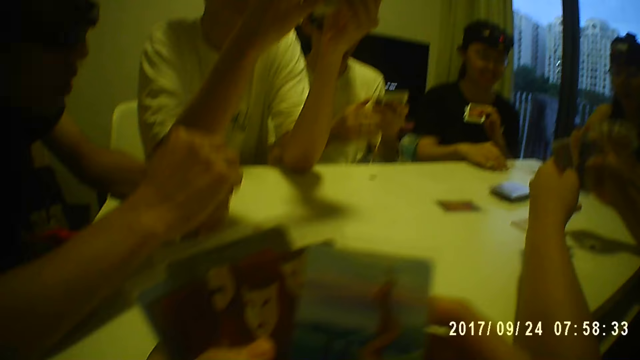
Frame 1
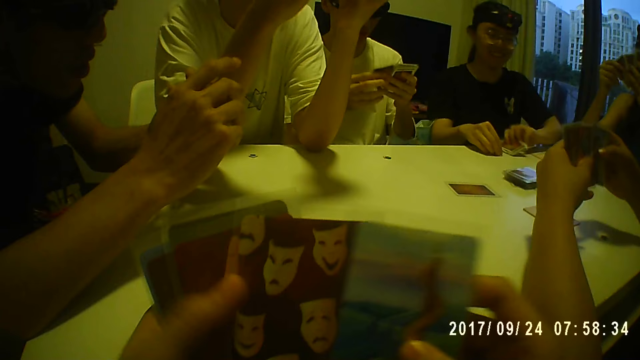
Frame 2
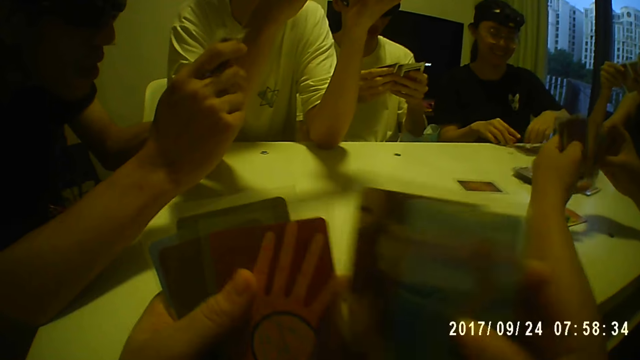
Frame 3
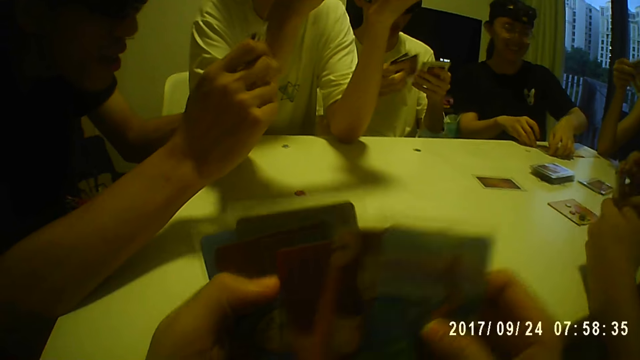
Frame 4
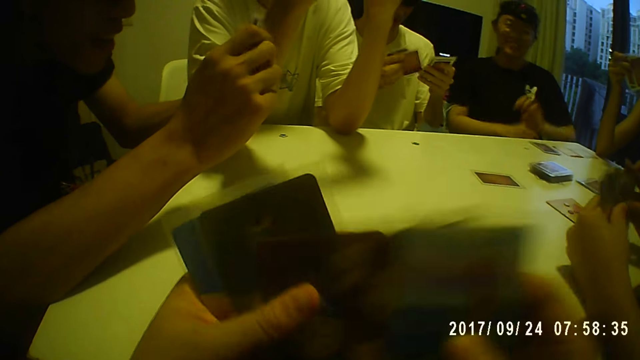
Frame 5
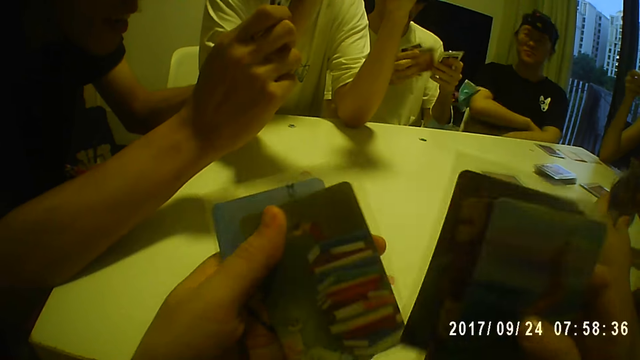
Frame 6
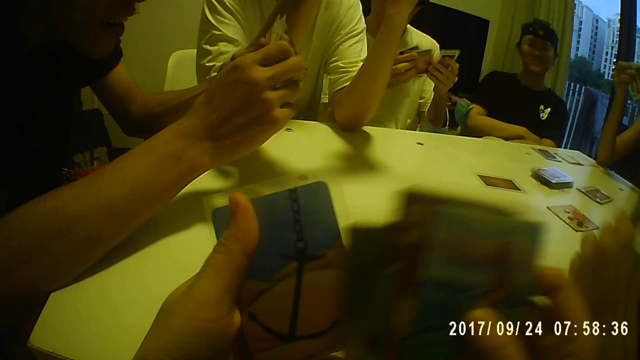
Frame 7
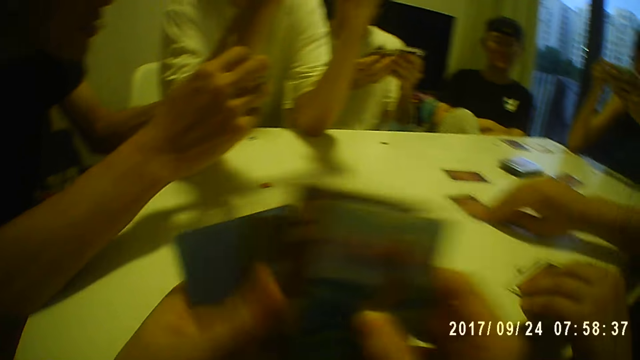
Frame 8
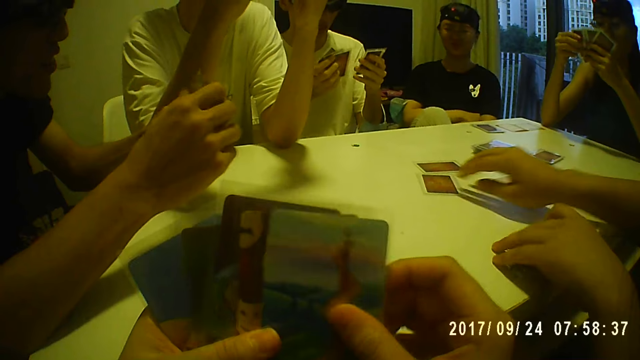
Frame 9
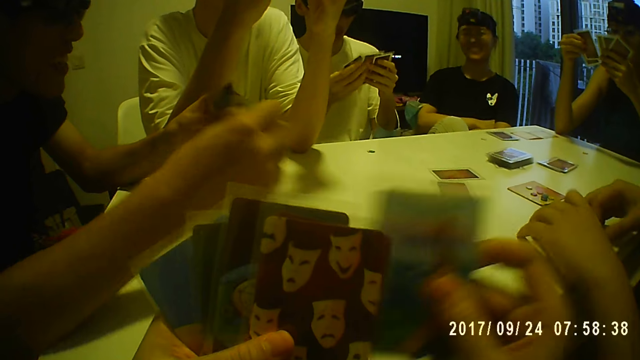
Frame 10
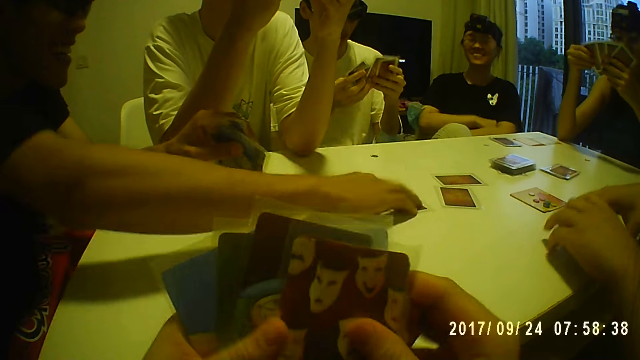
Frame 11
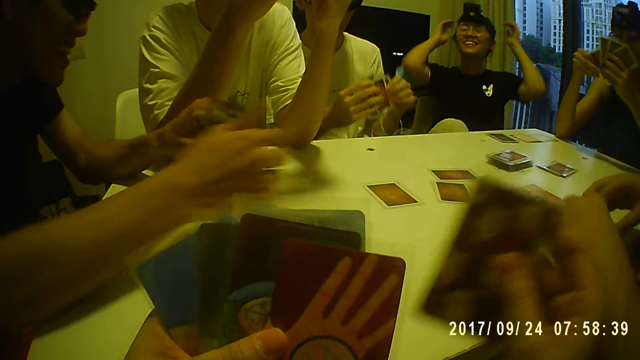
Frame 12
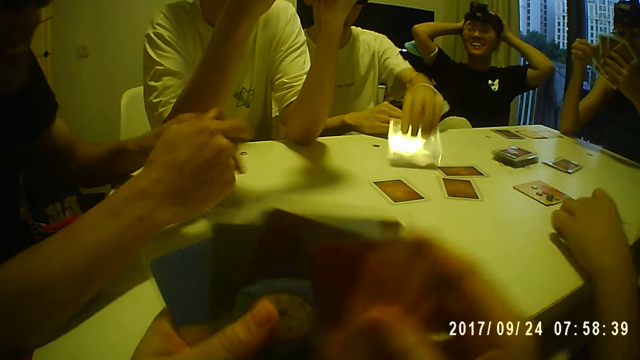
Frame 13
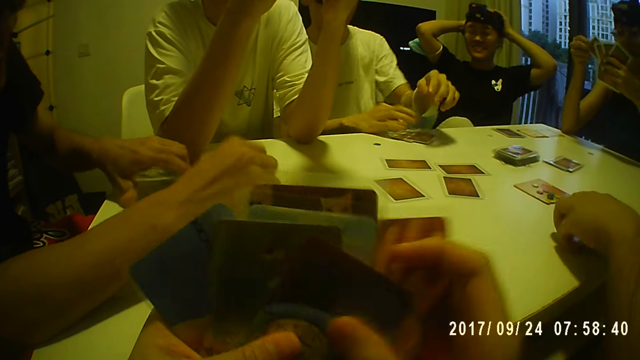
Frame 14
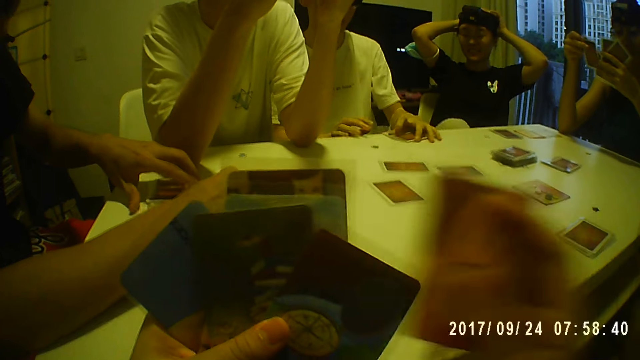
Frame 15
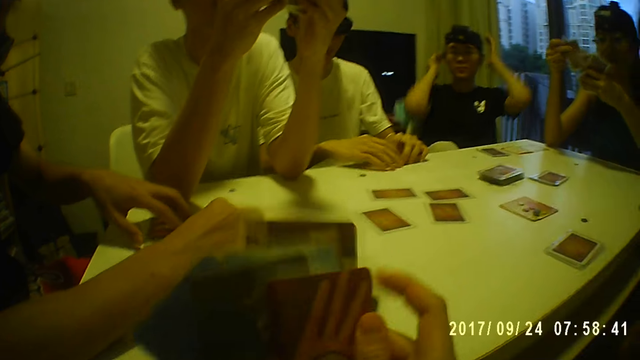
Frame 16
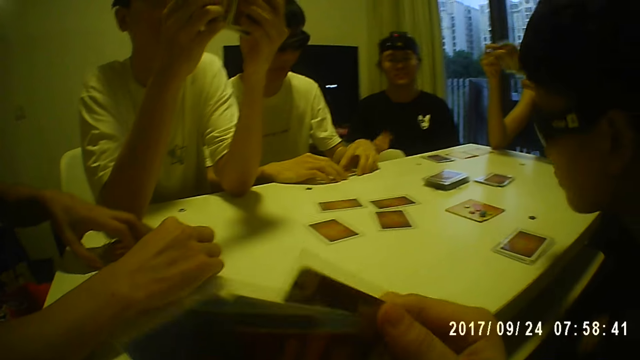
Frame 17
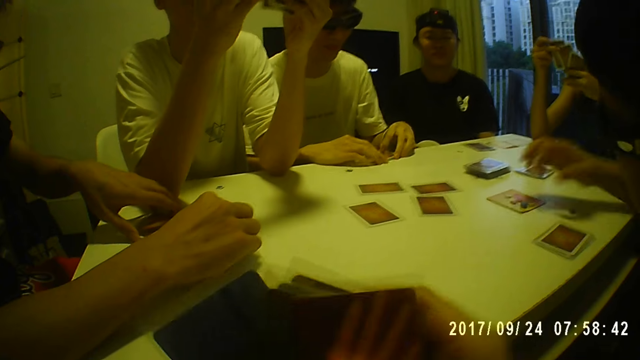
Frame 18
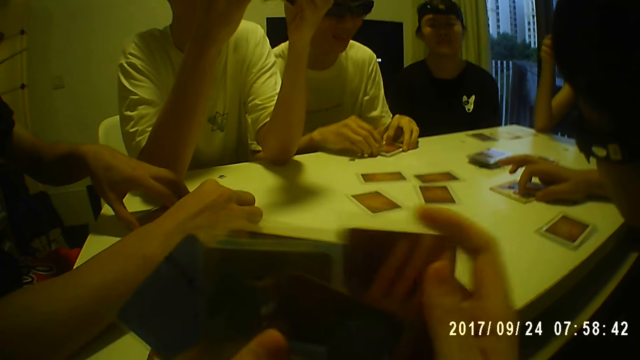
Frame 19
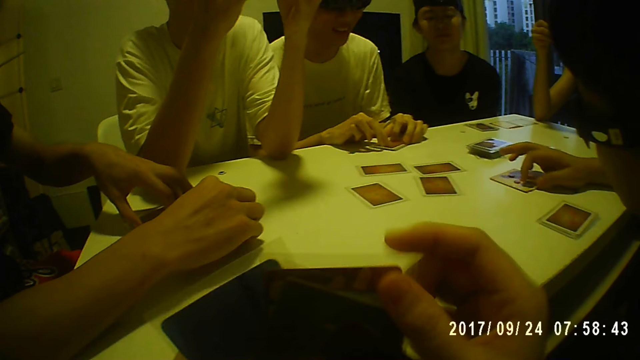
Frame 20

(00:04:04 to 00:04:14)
A woman drops the cards in her left hand on the table. The woman places the cards on the table. A man plays a card with his right hand and picks up his cards on the table with his left hand. The camera wearer holds the cards. Another man plays a card with his right hand. A person plays the game. Another man plays a card with his left hand.

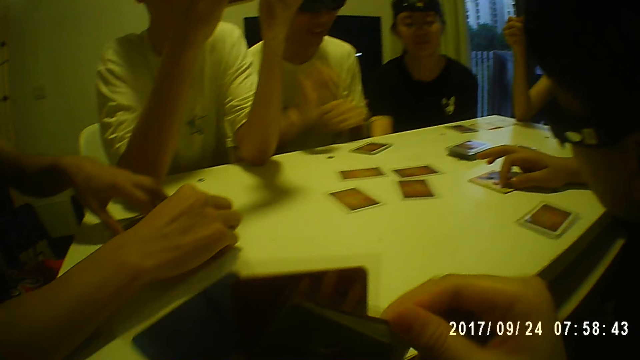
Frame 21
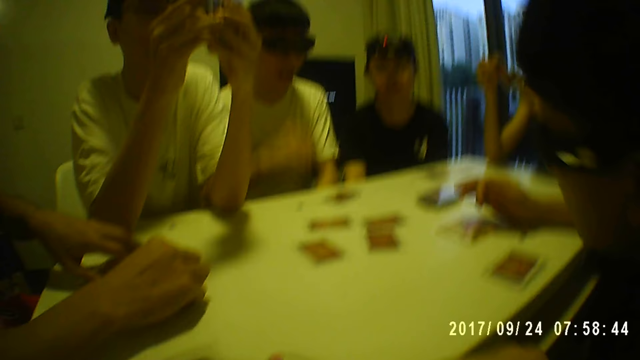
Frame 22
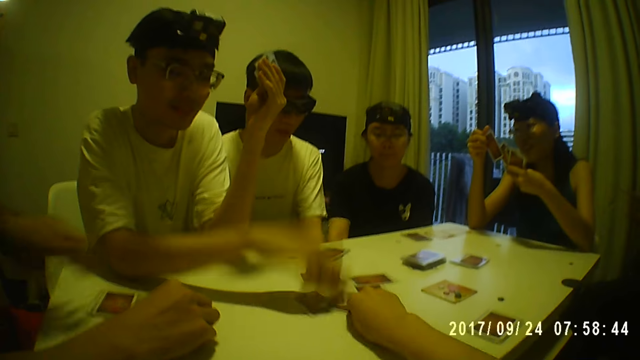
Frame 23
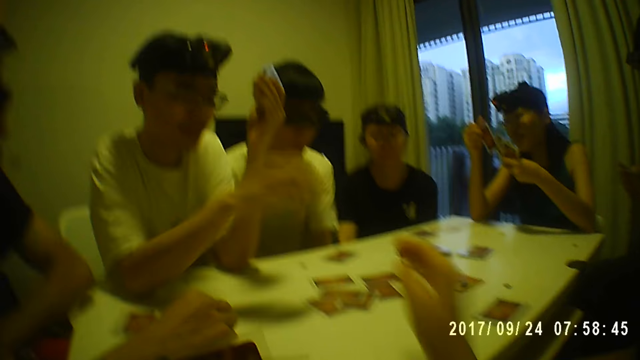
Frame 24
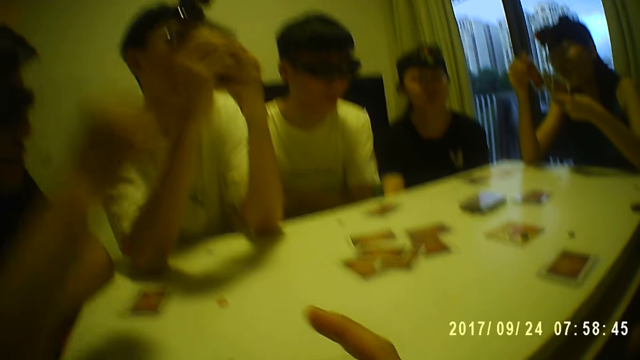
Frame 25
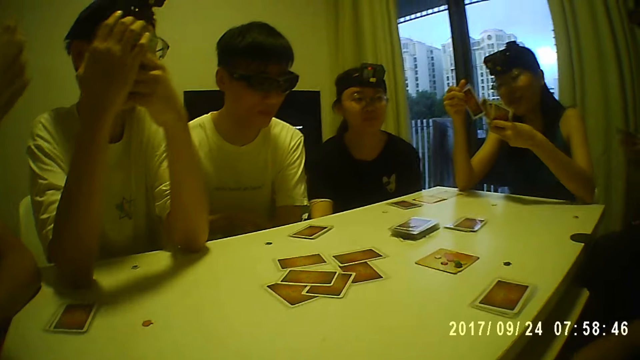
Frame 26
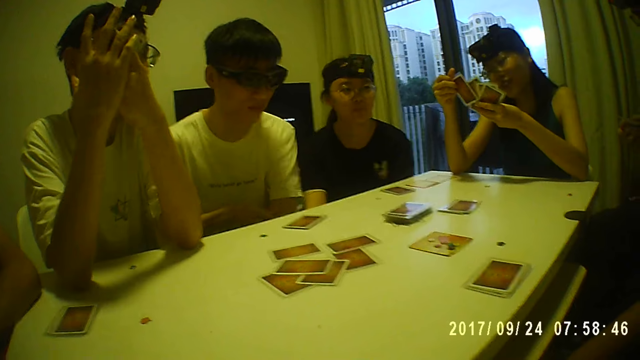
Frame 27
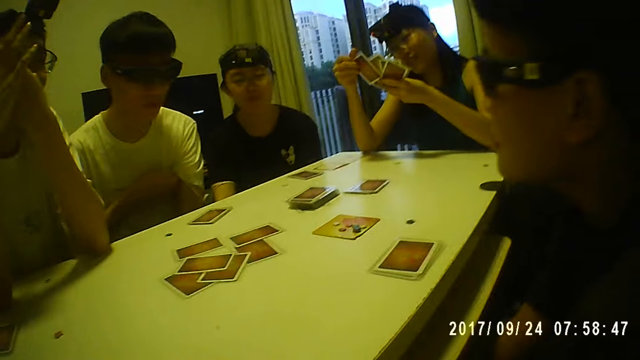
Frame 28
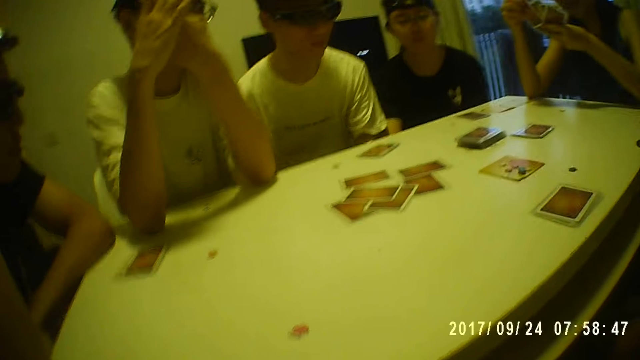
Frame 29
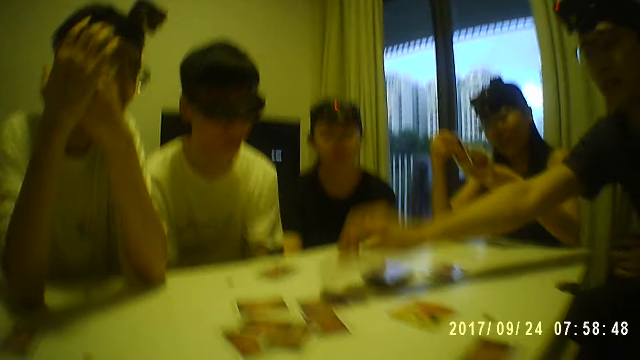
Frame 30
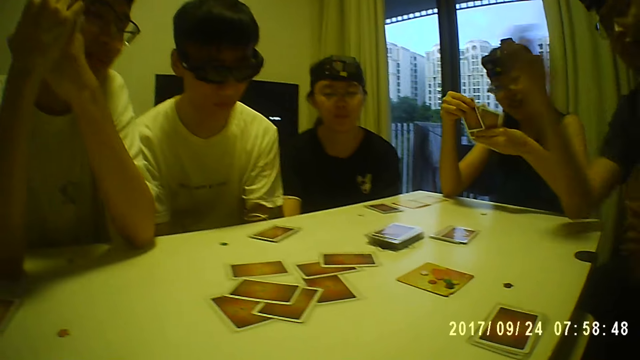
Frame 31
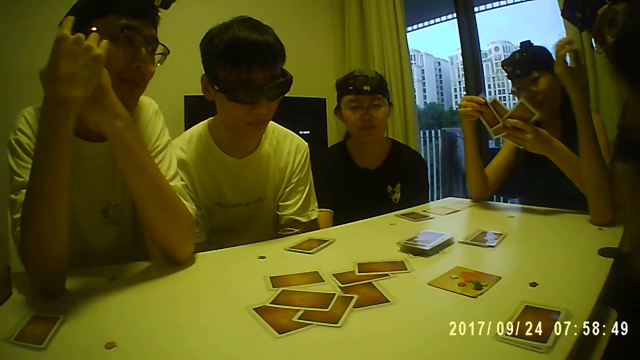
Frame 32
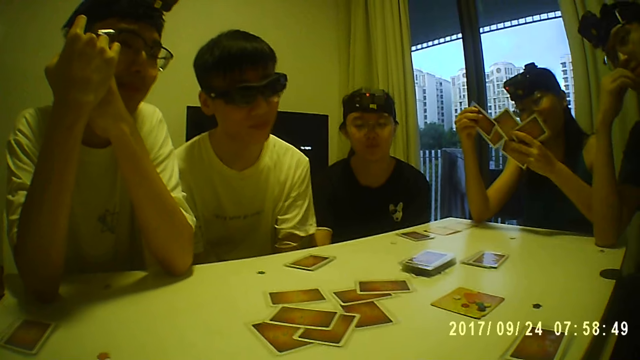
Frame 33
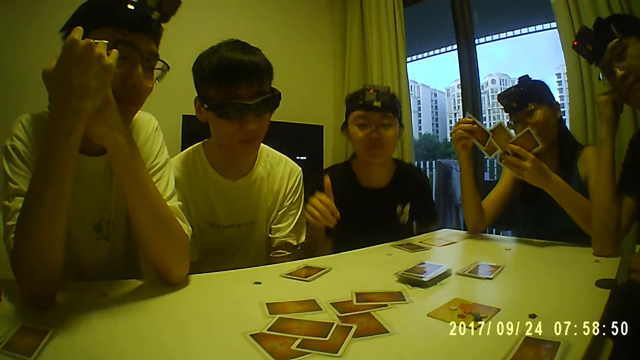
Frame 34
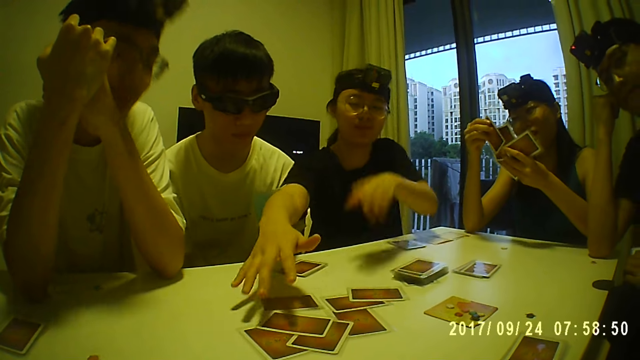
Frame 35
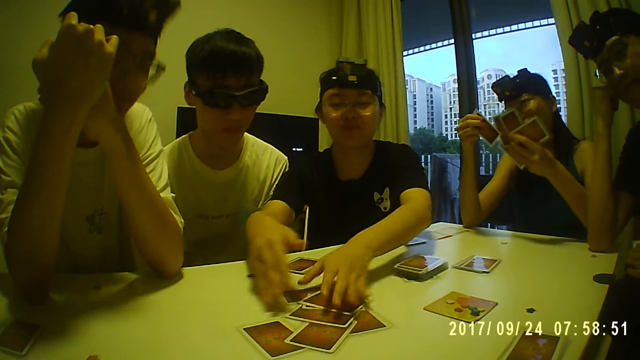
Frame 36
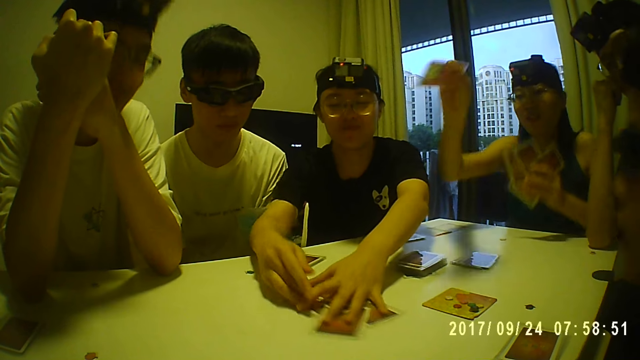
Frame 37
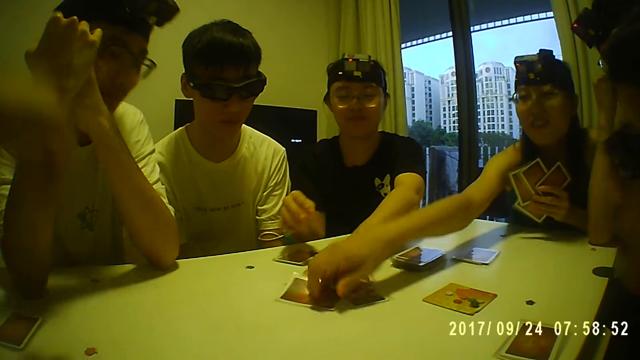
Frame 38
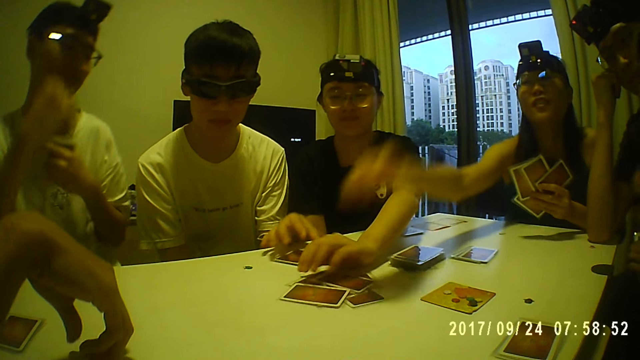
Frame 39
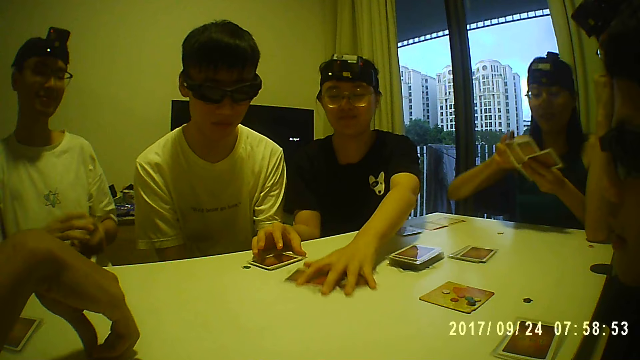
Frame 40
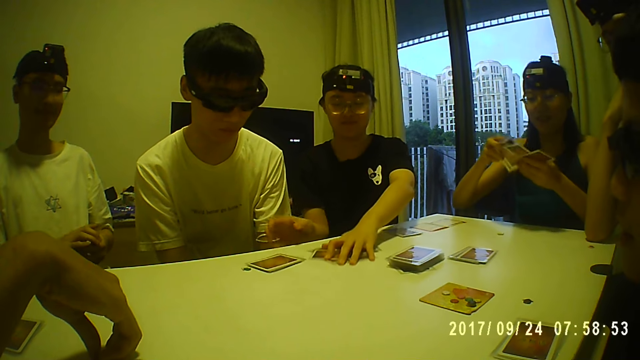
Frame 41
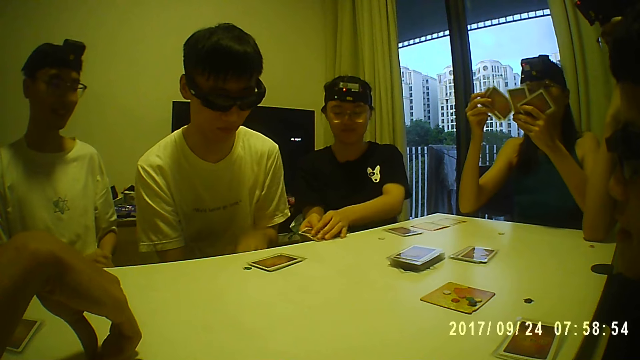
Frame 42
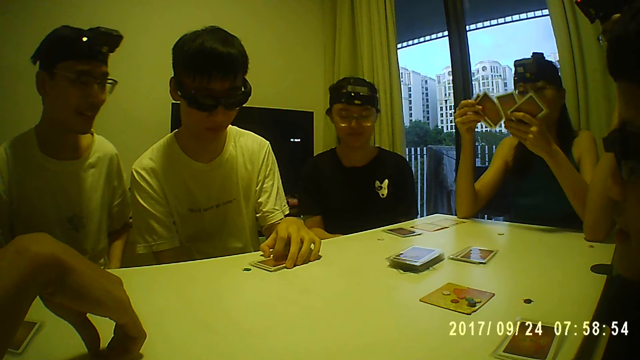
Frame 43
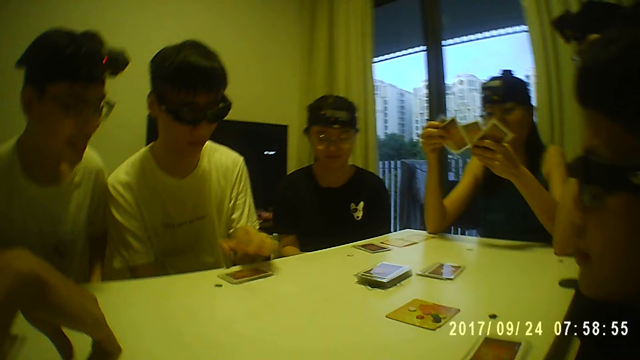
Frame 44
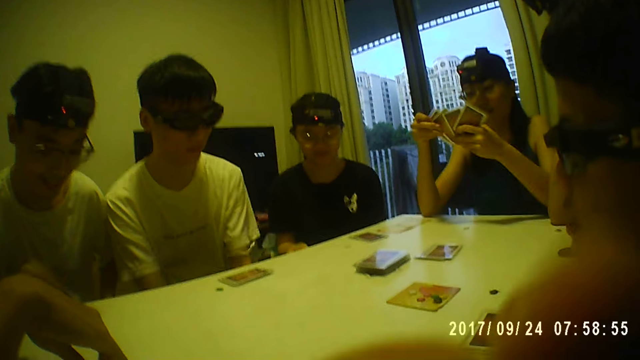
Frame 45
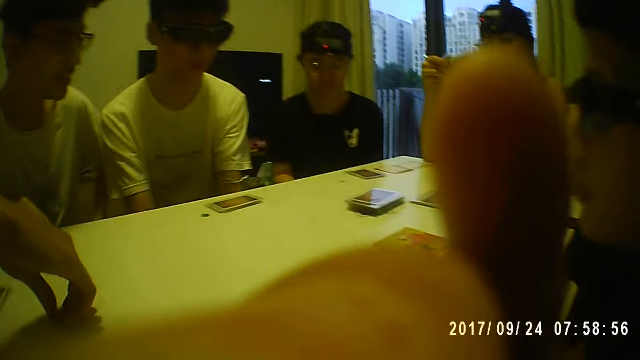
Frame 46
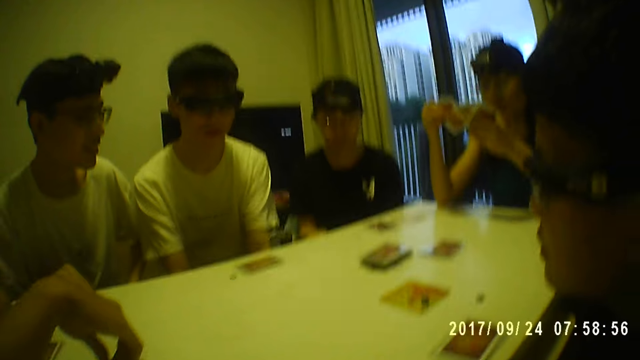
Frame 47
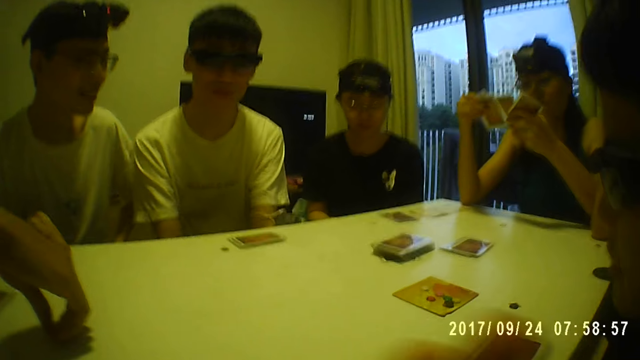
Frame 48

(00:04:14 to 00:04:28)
The camera wearer plays a card with her right hand. A man plays a card with his right hand. A person puts the card on the table. Another person holds the cards with both hands. Another man plays a card with his right hand. A woman packs the cards on the table with both hands. Another woman plays a card with her right hand. Another man touches the card on the table with his left hand. The camera wearer touches her face with her right hand.
